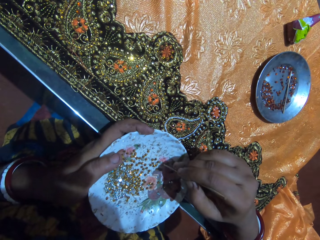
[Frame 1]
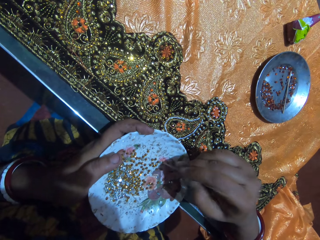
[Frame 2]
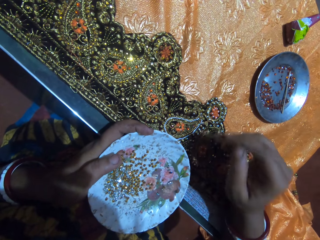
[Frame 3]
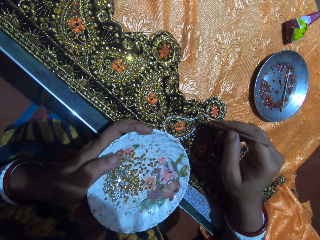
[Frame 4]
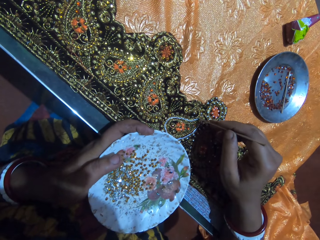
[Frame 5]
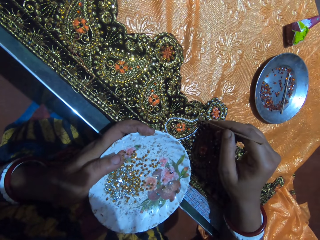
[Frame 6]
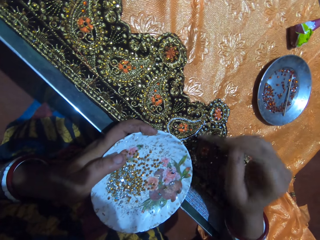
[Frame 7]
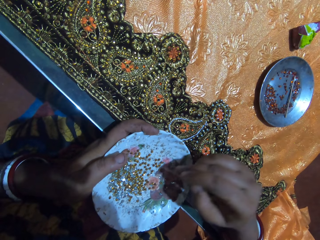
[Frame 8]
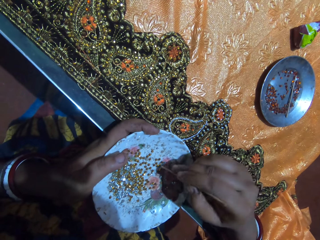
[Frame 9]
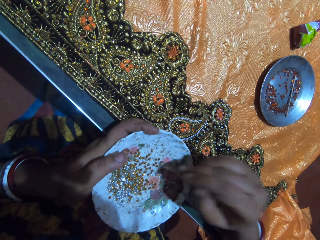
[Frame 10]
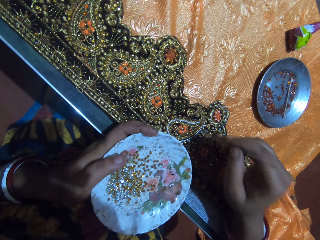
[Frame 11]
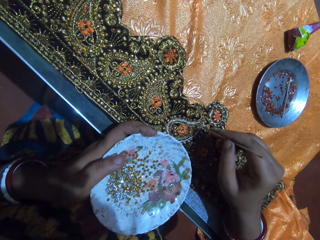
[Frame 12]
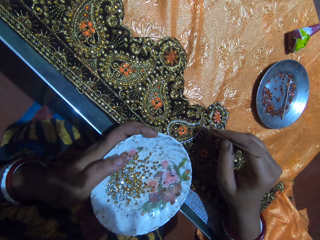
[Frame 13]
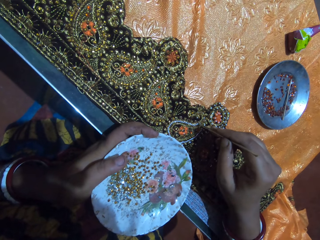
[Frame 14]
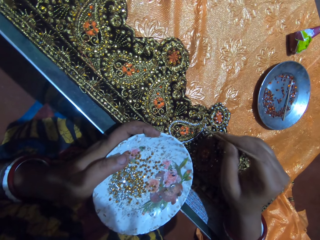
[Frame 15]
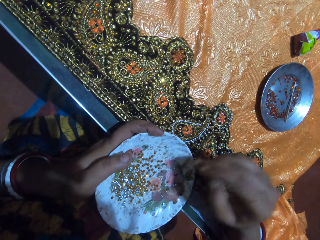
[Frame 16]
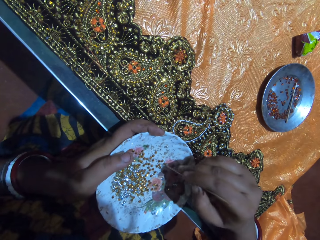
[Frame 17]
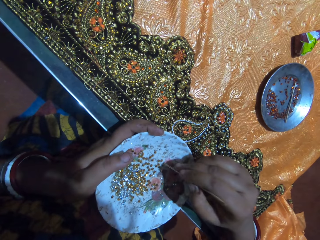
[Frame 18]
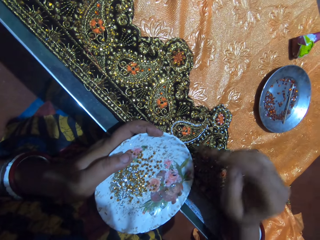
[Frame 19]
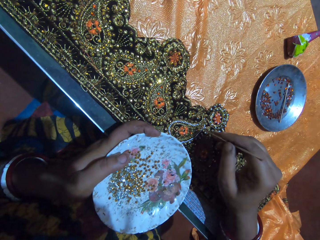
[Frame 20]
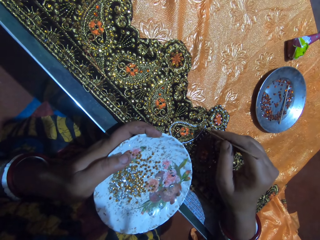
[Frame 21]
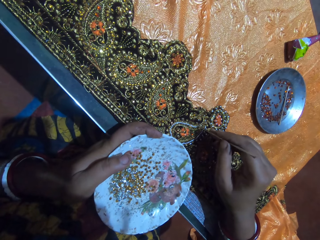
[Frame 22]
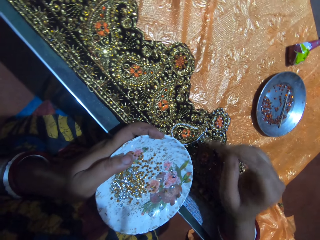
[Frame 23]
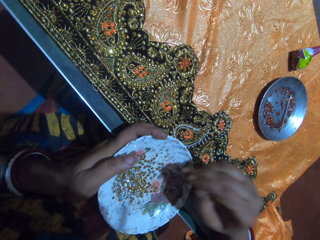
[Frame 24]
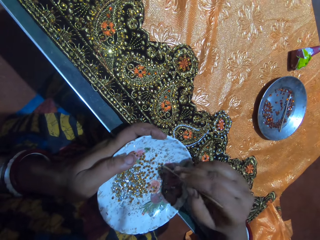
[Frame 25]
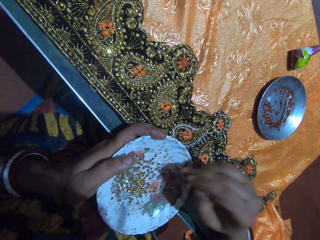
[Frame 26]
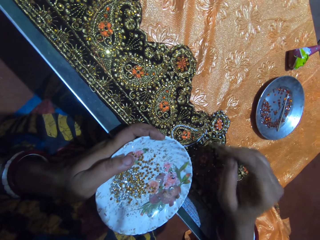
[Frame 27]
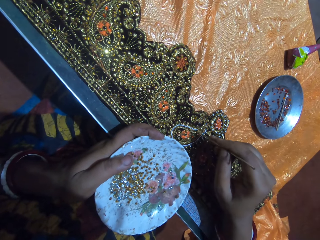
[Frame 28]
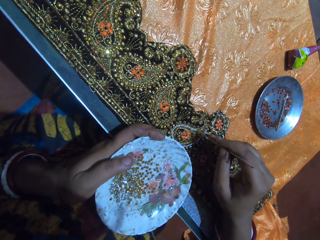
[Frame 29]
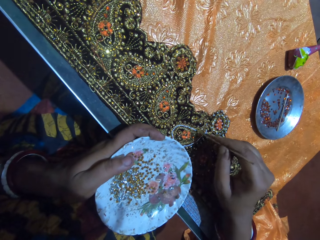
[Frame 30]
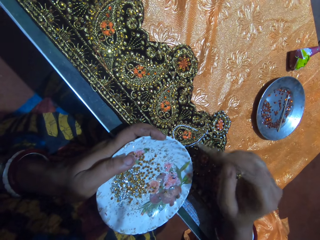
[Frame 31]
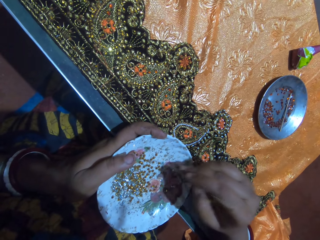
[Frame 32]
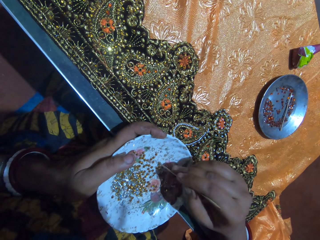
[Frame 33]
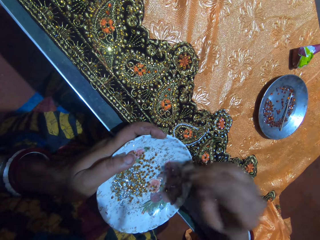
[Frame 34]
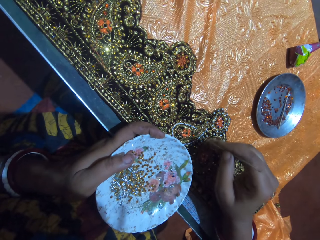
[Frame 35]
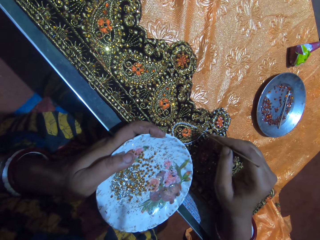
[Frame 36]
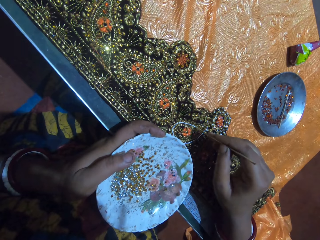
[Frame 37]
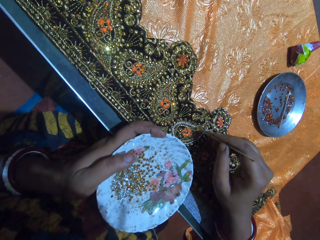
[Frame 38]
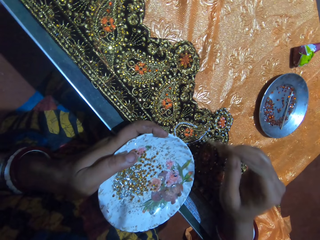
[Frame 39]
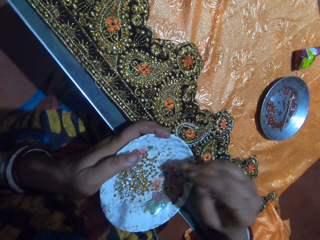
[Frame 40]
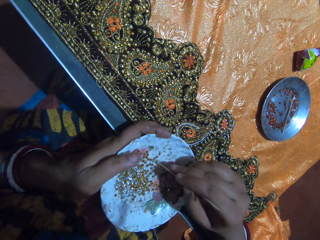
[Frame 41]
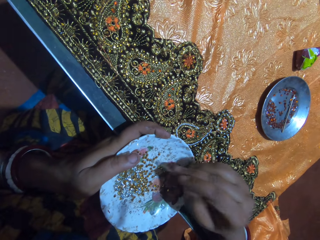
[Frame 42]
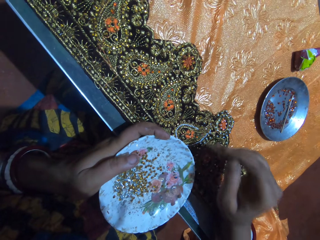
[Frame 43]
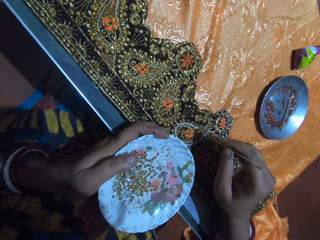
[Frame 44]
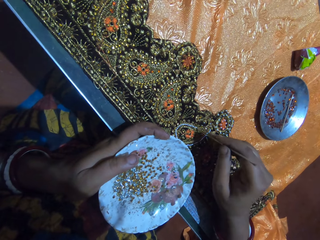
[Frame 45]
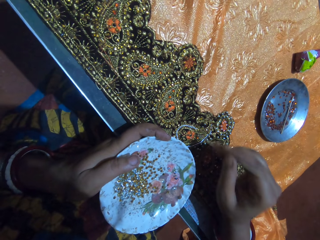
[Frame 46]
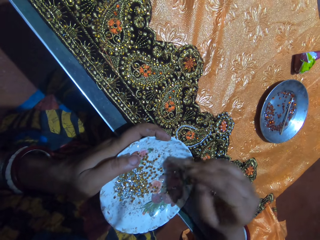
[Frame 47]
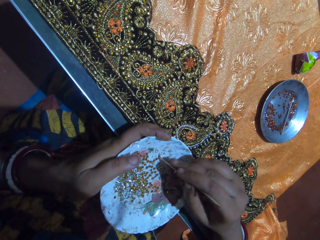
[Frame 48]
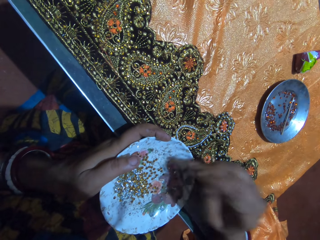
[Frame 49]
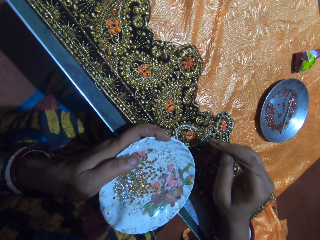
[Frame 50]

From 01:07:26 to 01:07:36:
The camera wearer picks a rhinestone from the plate in her left hand with the jewel picker in her right hand. She drops the rhinestone on the fabric on the table with the jewel picker in her right hand. She picks a rhinestone from the plate in her left hand with the jewel picker in her right hand. She drops the rhinestone on the fabric on the table with the jewel picker in her right hand. She picks a rhinestone from the plate in her left hand with the jewel picker in her right hand. She drops the rhinestone on the fabric on the table with the jewel picker in her right hand. She picks a rhinestone from the plate in her left hand with the jewel picker in her right hand. She drops the rhinestone on the fabric on the table with the jewel picker in her right hand. She picks a rhinestone from the plate in her left hand with the jewel picker in her right hand. She drops the rhinestone on the fabric on the table with the jewel picker in her right hand. She picks a rhinestone from the plate in her left hand with the jewel picker in her right hand. She drops the rhinestone on the fabric on the table with the jewel picker in her right hand. She picks a rhinestone from the plate in her left hand with the jewel picker in her right hand.

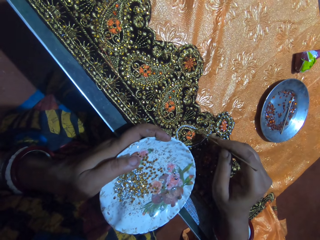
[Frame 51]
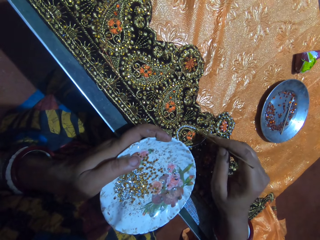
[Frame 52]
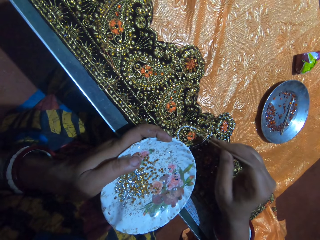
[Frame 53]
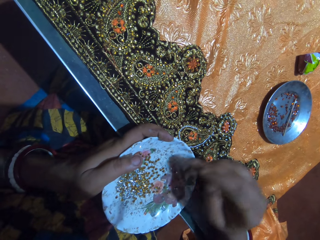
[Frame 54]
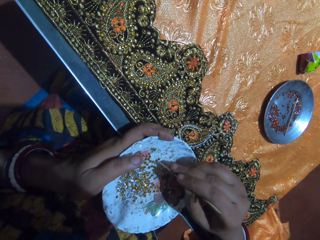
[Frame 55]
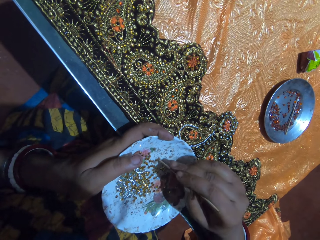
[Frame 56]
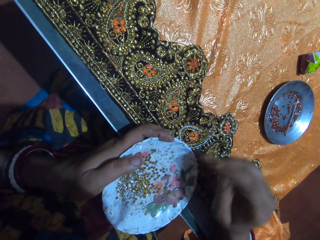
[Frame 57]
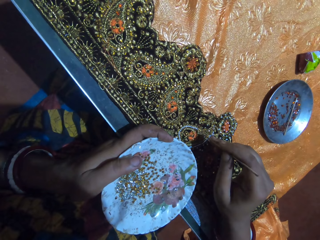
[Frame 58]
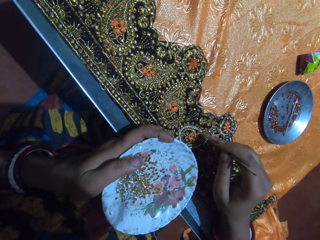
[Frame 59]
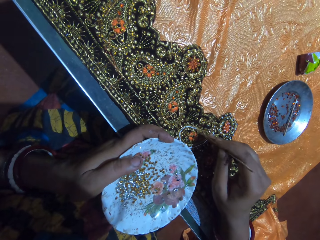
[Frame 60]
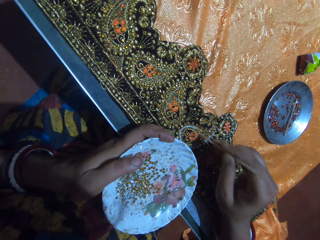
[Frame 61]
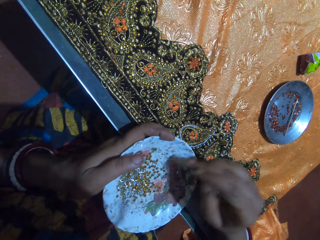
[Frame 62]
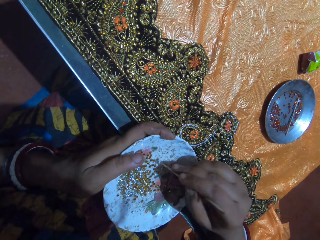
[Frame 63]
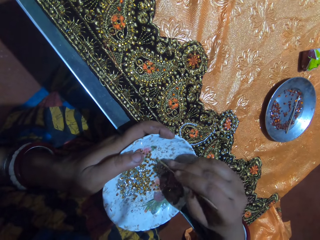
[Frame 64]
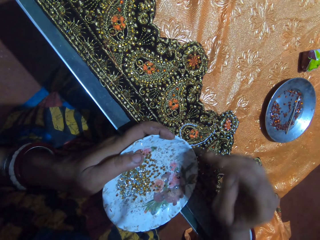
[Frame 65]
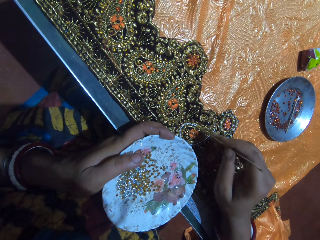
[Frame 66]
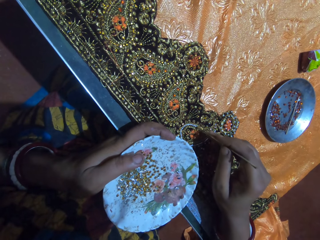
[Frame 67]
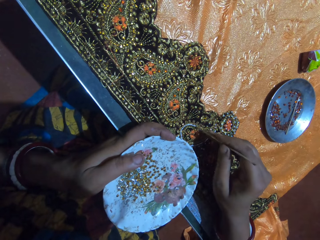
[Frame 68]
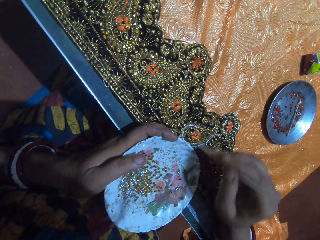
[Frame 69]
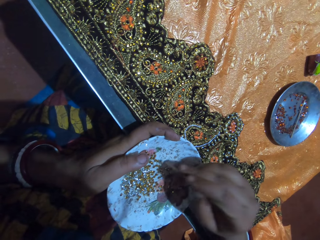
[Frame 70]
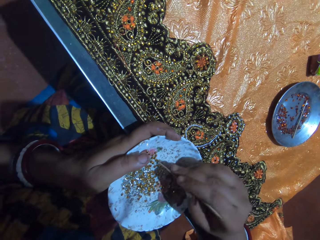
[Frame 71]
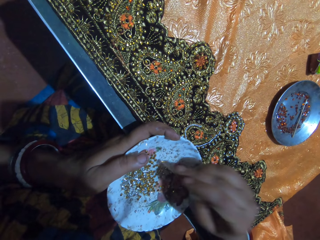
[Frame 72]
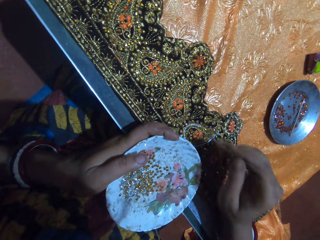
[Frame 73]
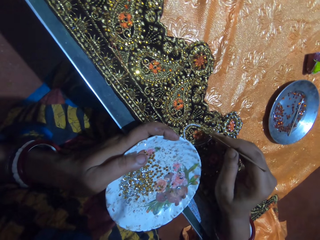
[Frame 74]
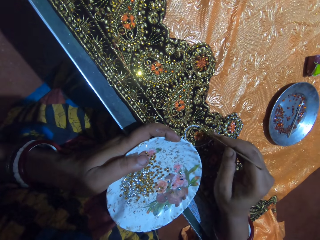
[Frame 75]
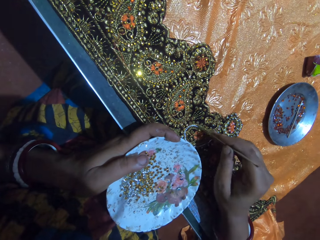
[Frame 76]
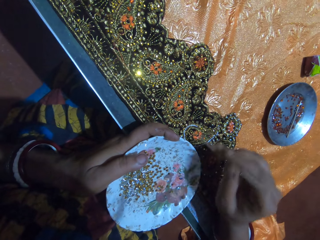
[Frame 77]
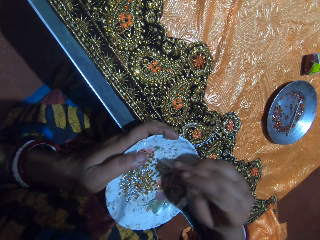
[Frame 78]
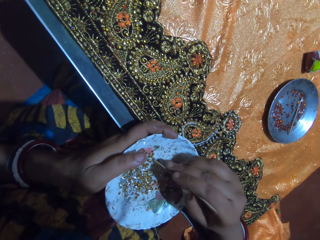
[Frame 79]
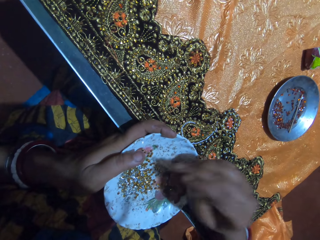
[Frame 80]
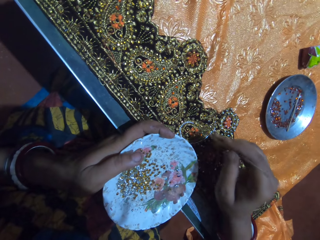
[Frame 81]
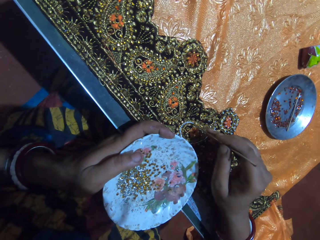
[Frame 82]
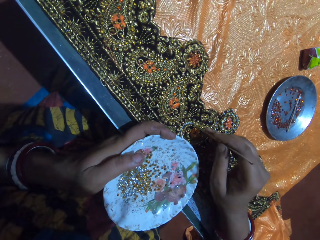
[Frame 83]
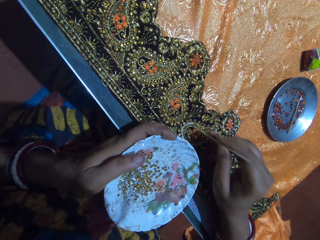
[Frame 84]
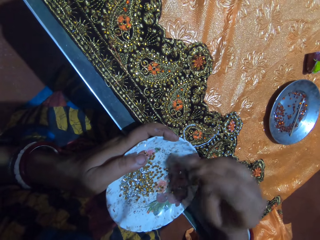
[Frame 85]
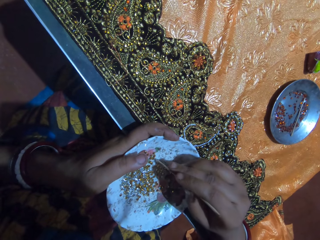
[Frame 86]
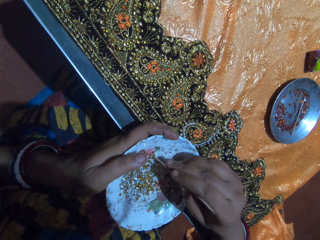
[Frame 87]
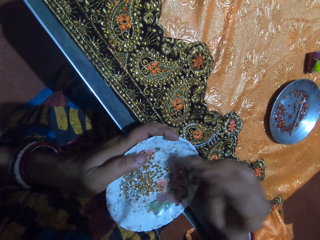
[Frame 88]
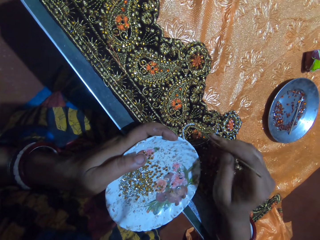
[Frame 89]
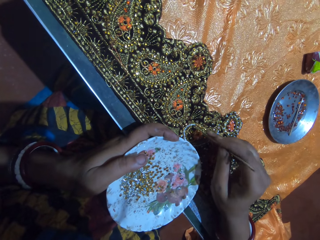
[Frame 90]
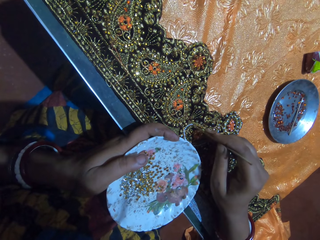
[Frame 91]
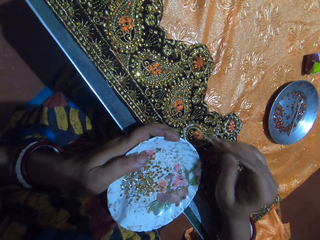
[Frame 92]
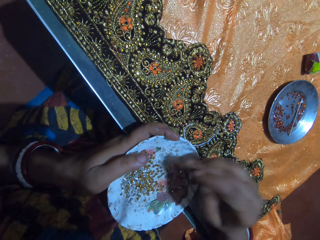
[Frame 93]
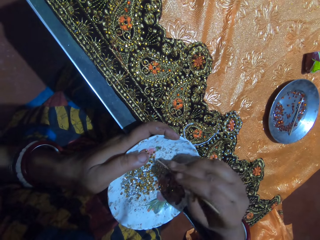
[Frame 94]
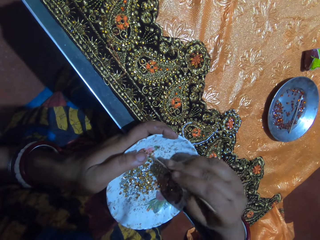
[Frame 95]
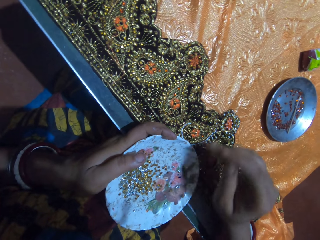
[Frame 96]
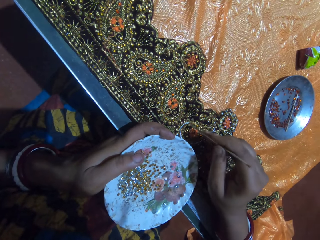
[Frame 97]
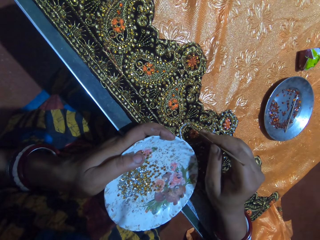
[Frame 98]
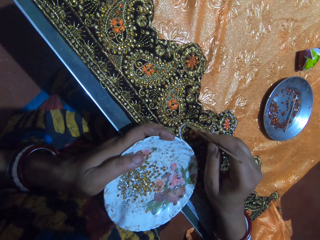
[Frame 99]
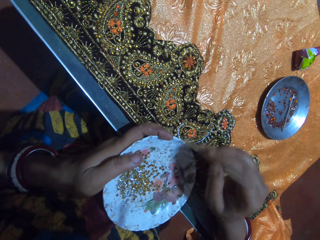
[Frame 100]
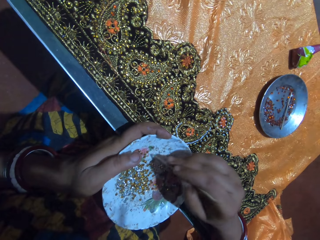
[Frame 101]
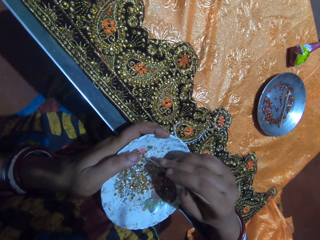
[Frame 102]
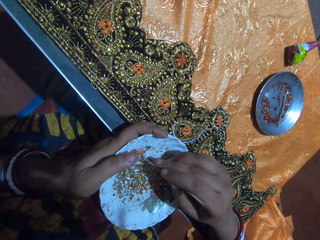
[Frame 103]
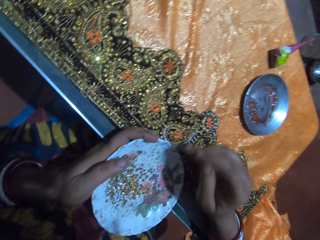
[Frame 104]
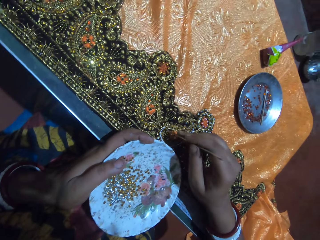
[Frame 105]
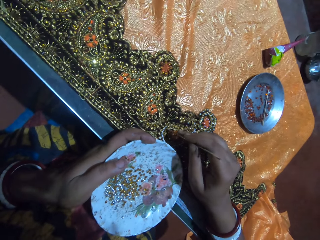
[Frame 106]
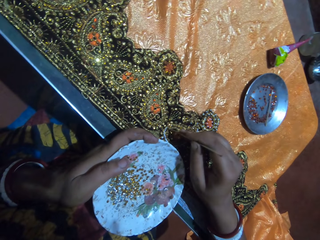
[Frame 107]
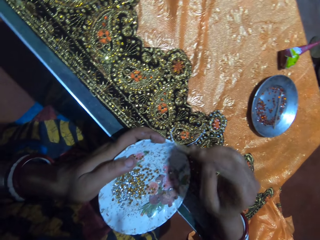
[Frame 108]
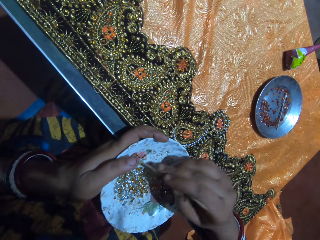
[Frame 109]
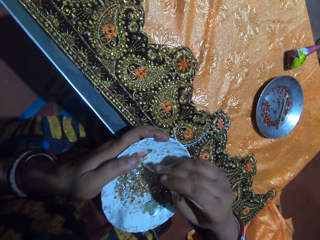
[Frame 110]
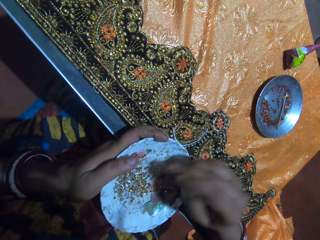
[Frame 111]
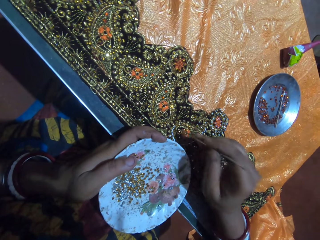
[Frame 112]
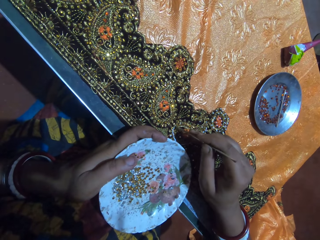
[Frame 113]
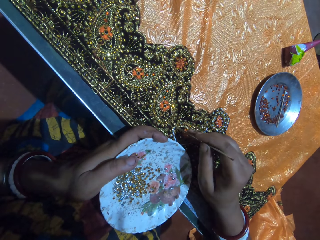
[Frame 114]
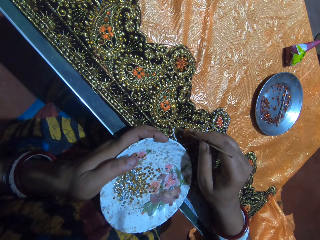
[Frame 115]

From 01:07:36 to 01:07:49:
The camera wearer drops the rhinestone on the fabric on the table with the jewel picker in her right hand. She picks a rhinestone from the plate in her left hand with the jewel picker in her right hand. She drops the rhinestone on the fabric on the table with the jewel picker in her right hand. She picks a rhinestone from the plate in her left hand with the jewel picker in her right hand. She drops the rhinestone on the fabric on the table with the jewel picker in her right hand. She picks a rhinestone from the plate in her left hand with the jewel picker in her right hand. She drops the rhinestone on the fabric on the table with the jewel picker in her right hand. She picks a rhinestone from the plate in her left hand with the jewel picker in her right hand. She drops the rhinestone on the fabric on the table with the jewel picker in her right hand. She picks a rhinestone from the plate in her left hand with the jewel picker in her right hand. She drops the rhinestone on the fabric on the table with the jewel picker in her right hand. She picks a rhinestone from the plate in her left hand with the jewel picker in her right hand. She drops the rhinestone on the fabric on the table with the jewel picker in her right hand. She interacts with a man. She picks a rhinestone from the plate in her left hand with the jewel picker in her right hand. She drops the rhinestone on the fabric on the table with the jewel picker in her right hand. She picks a rhinestone from the plate in her left hand with the jewel picker in her right hand. She drops the rhinestone on the fabric on the table with the jewel picker in her right hand.
